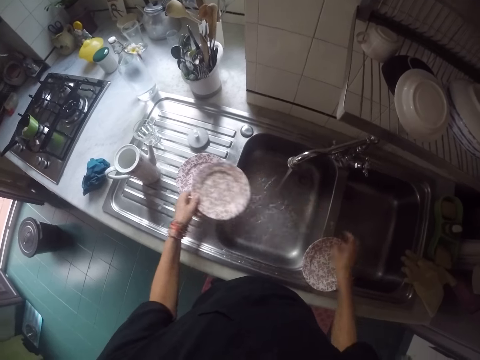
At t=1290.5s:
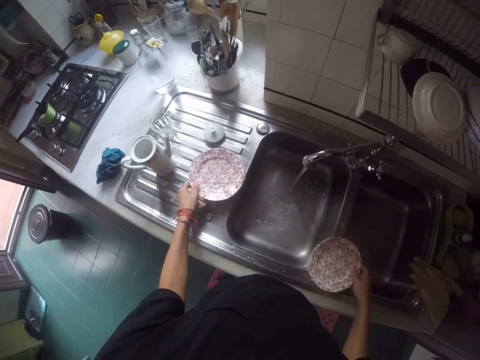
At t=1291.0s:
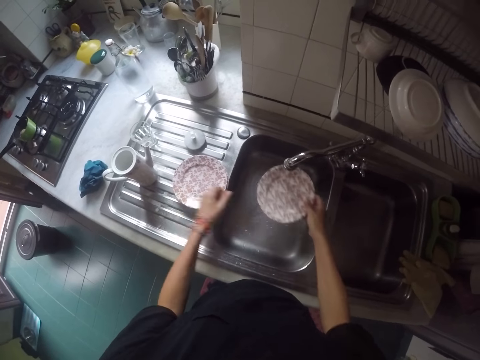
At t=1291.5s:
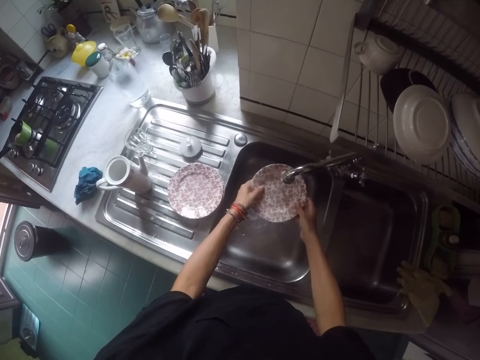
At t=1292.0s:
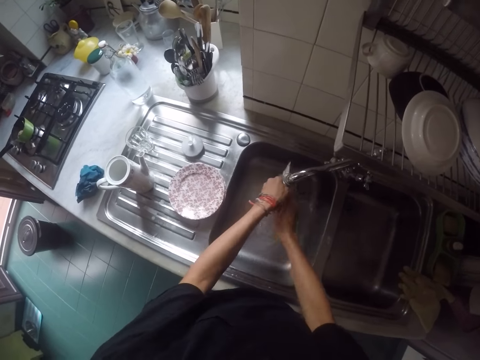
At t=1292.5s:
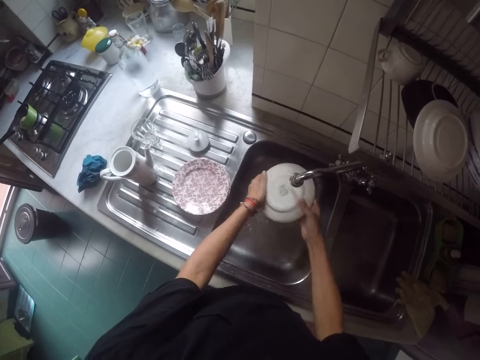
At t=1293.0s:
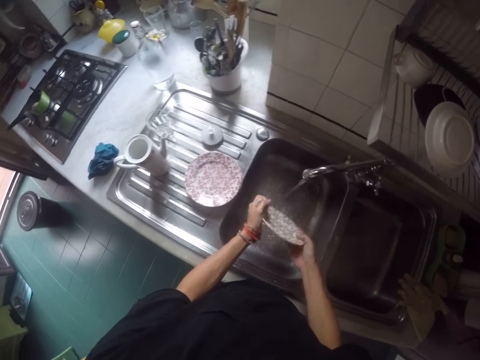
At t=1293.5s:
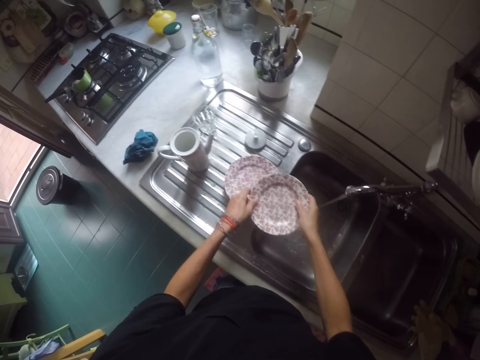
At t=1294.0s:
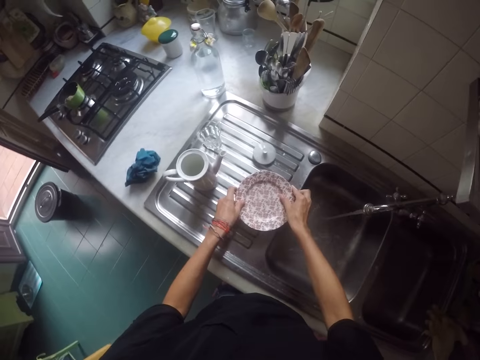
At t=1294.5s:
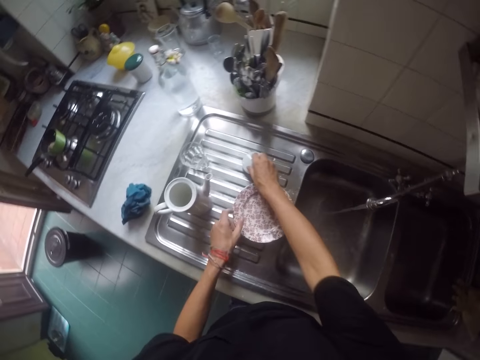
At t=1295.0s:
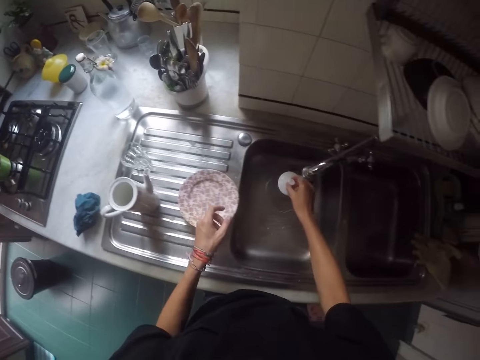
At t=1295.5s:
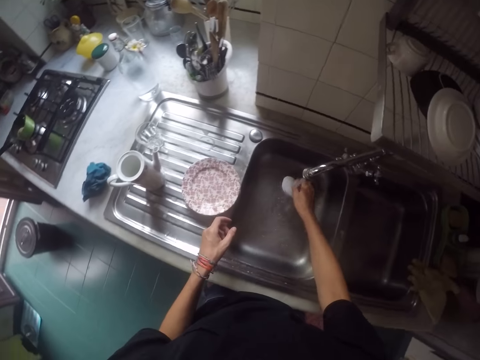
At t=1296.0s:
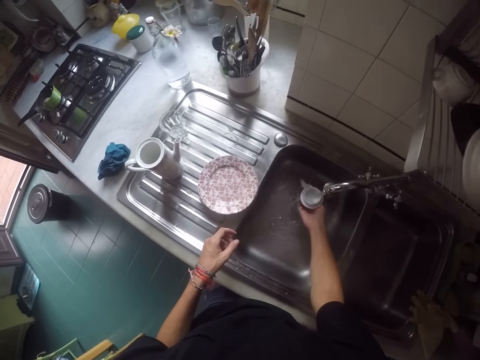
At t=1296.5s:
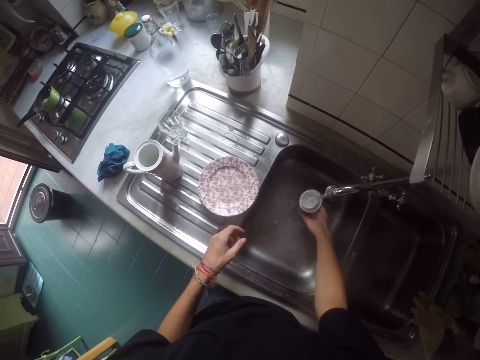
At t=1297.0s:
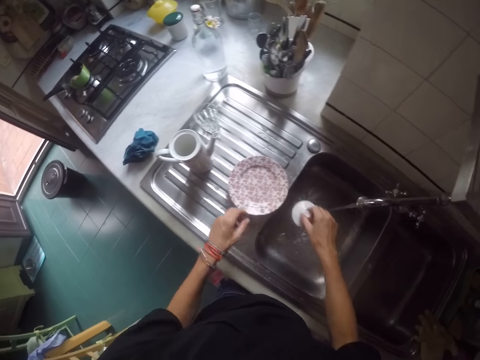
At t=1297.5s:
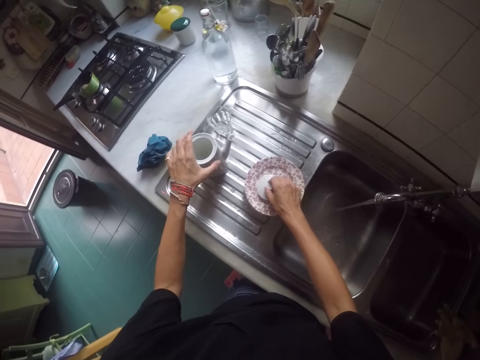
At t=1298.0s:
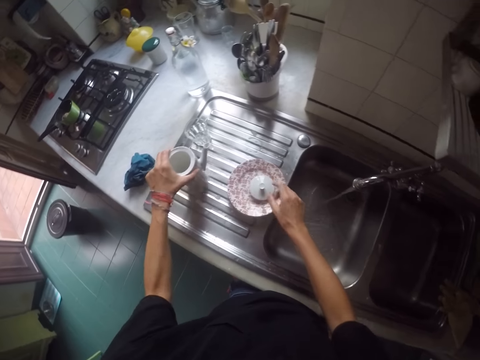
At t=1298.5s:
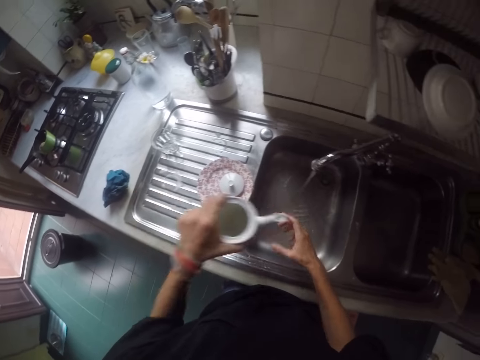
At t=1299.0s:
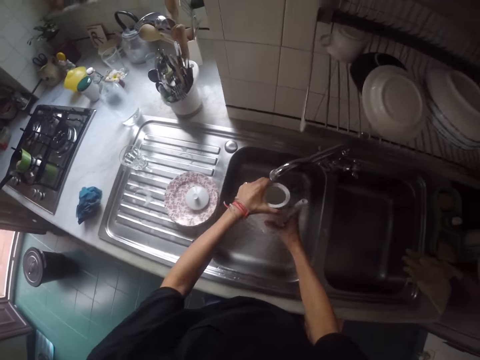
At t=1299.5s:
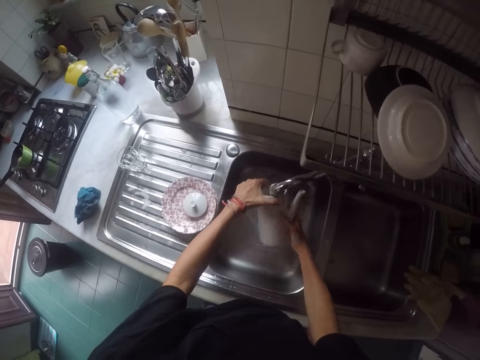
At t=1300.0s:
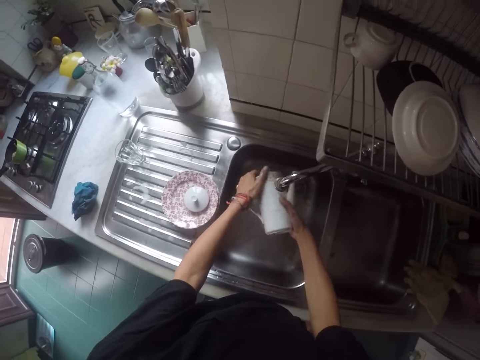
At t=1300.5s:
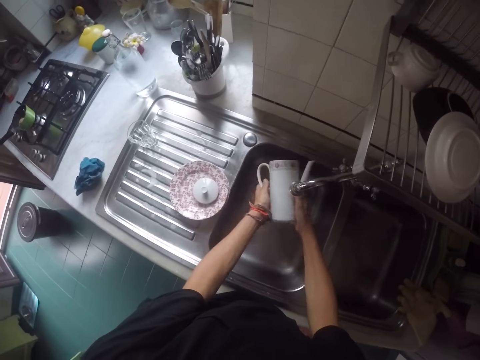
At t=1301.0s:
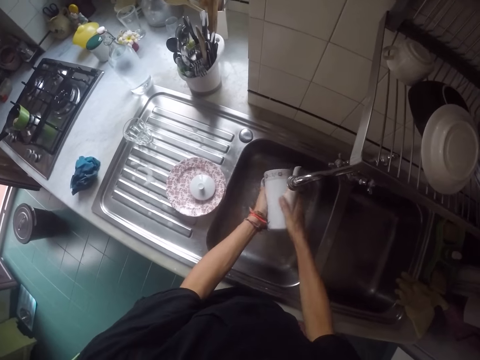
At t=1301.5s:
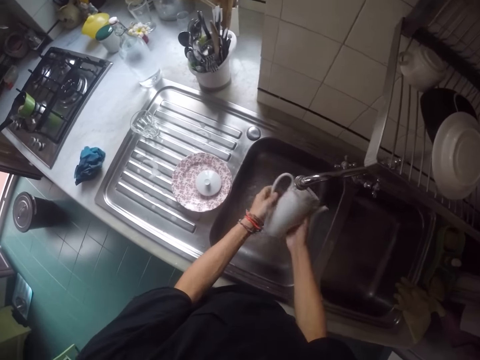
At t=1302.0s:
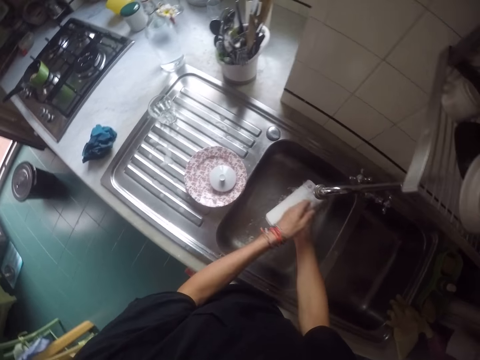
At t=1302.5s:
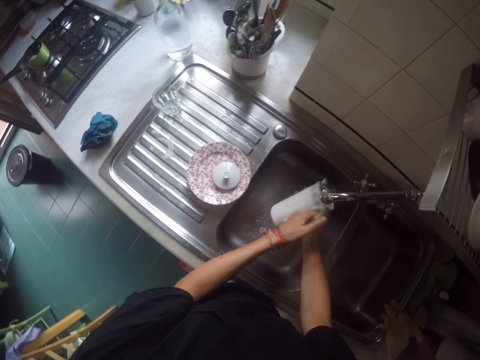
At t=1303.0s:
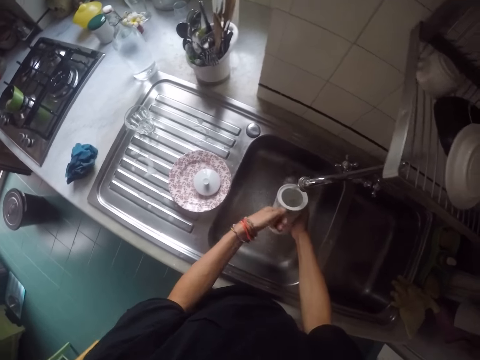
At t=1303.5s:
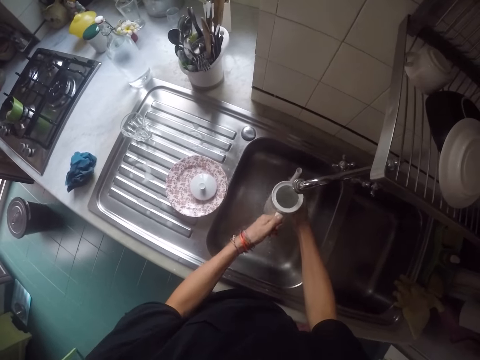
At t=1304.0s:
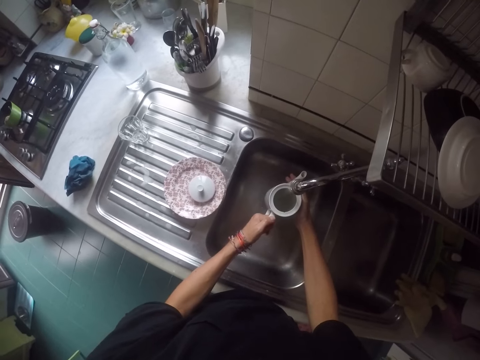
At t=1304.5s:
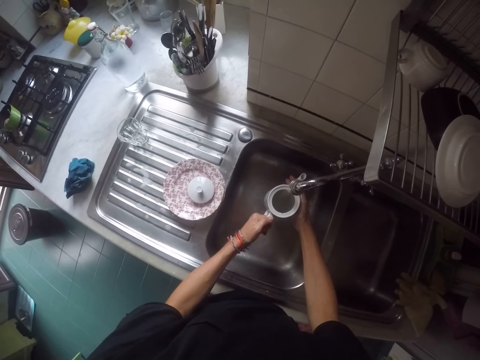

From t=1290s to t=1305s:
The camera wearer places the plate on the other plates. They move their hand. They pick up a plate. They rinse the plate. They place the plate on the other plates. They pick up a kettle lid. They rinse the kettle lid. They place the kettle lid on the plates. They pick up the kettle. They rinse the kettle.

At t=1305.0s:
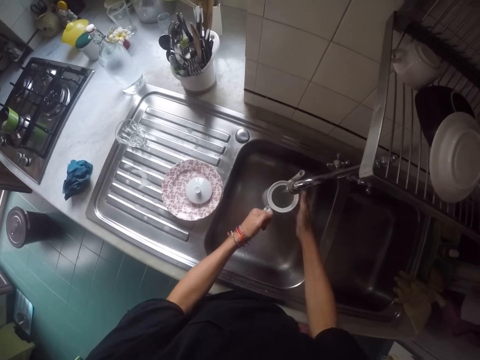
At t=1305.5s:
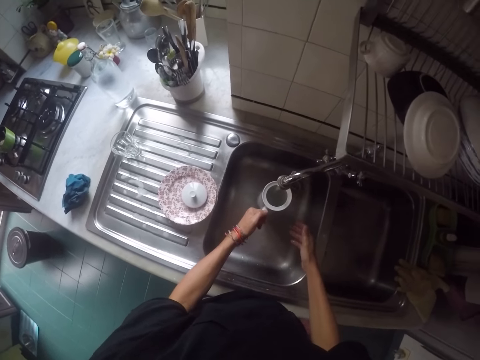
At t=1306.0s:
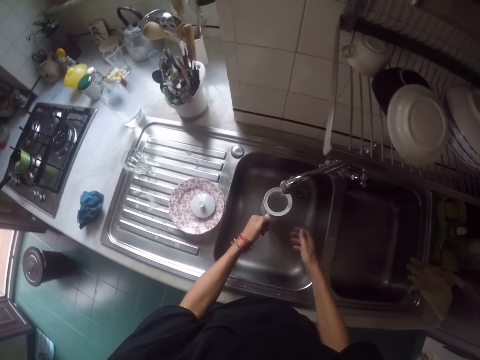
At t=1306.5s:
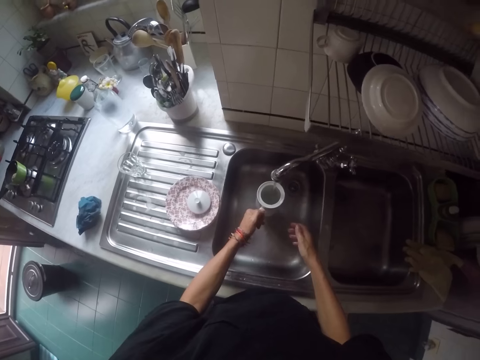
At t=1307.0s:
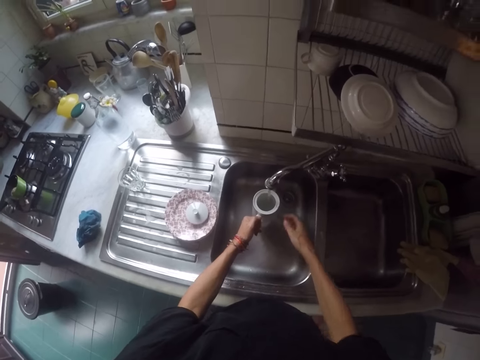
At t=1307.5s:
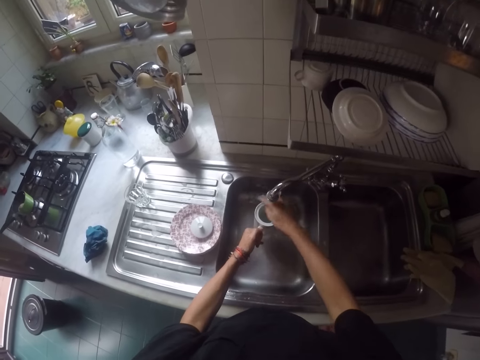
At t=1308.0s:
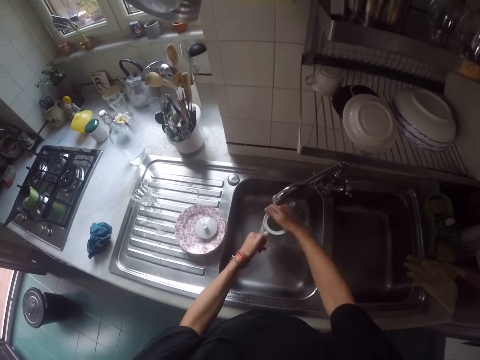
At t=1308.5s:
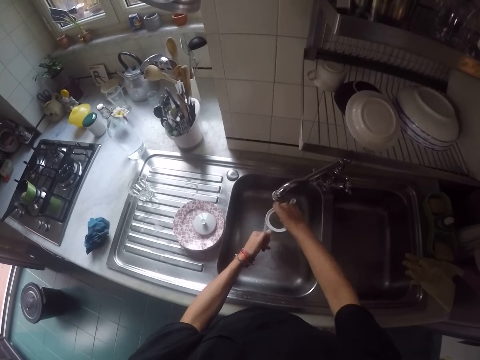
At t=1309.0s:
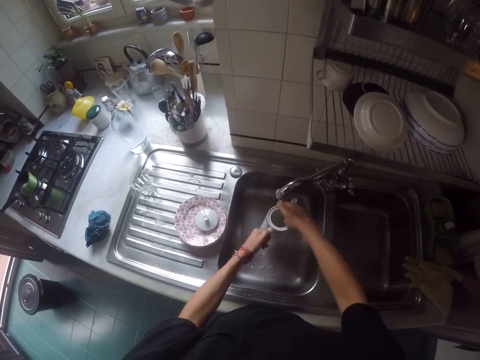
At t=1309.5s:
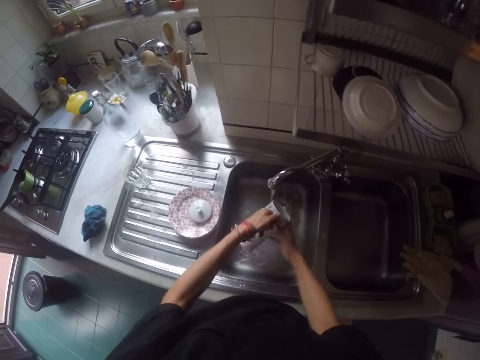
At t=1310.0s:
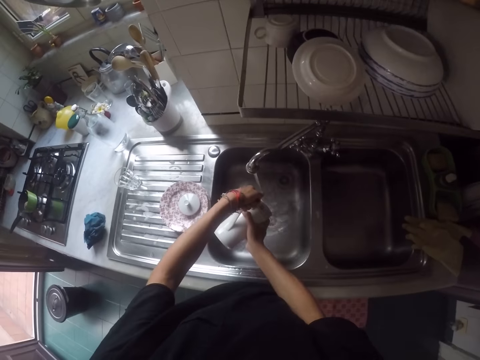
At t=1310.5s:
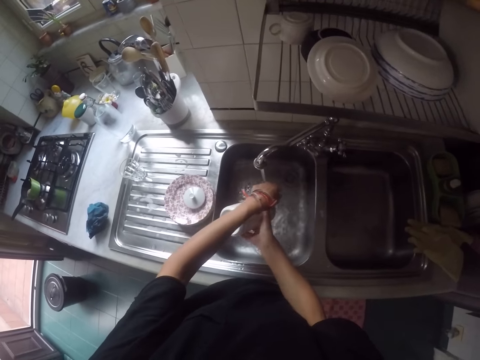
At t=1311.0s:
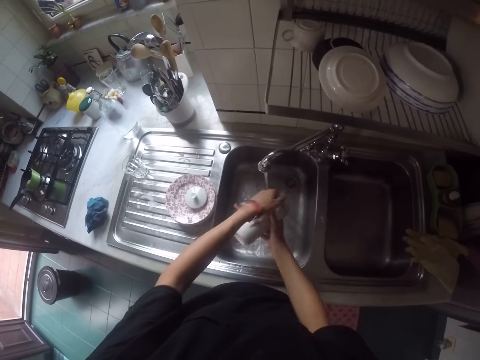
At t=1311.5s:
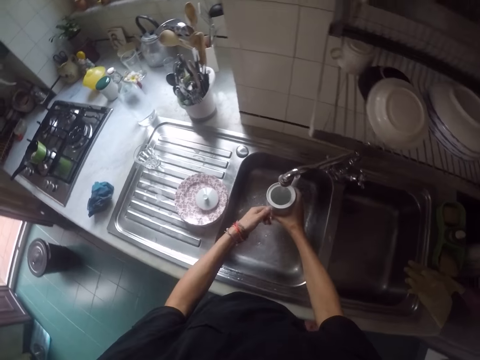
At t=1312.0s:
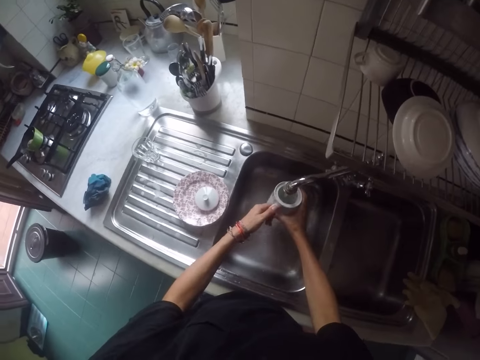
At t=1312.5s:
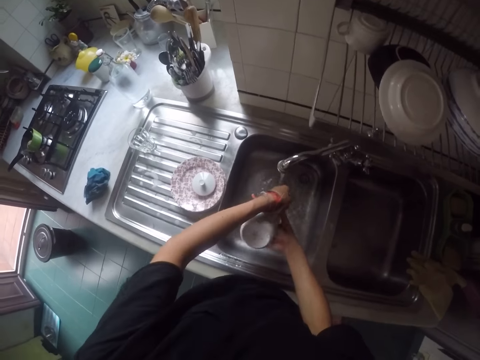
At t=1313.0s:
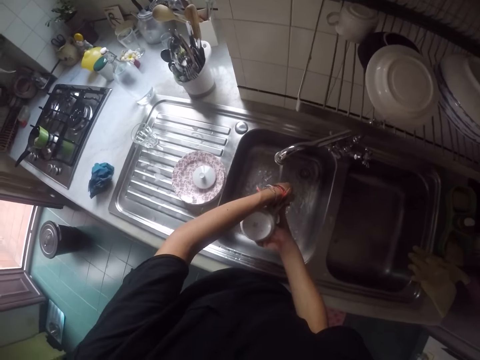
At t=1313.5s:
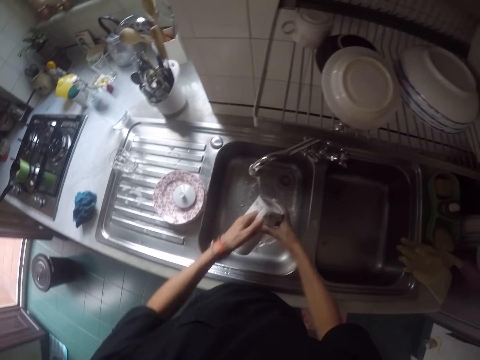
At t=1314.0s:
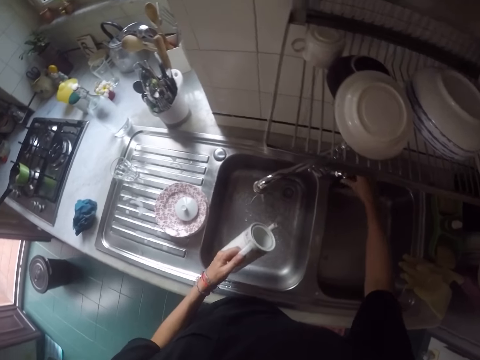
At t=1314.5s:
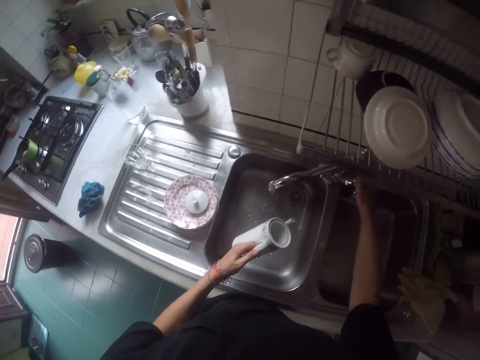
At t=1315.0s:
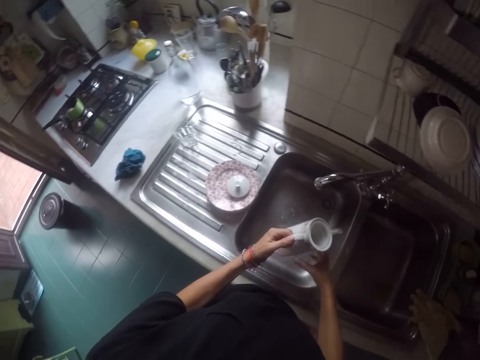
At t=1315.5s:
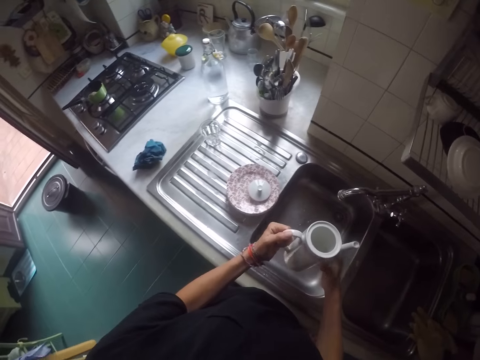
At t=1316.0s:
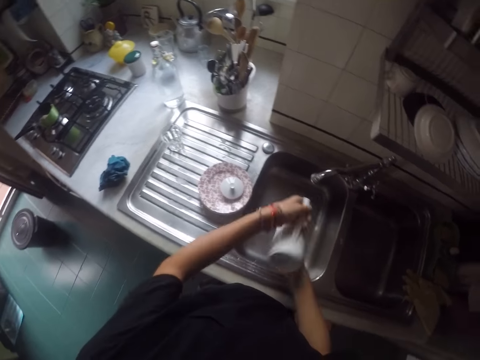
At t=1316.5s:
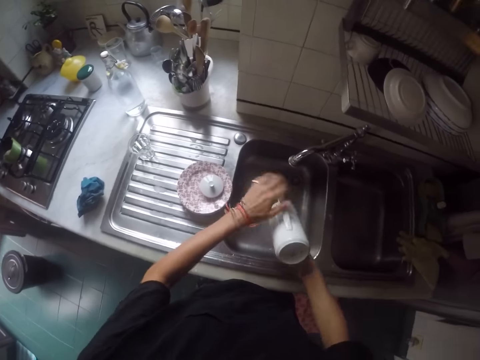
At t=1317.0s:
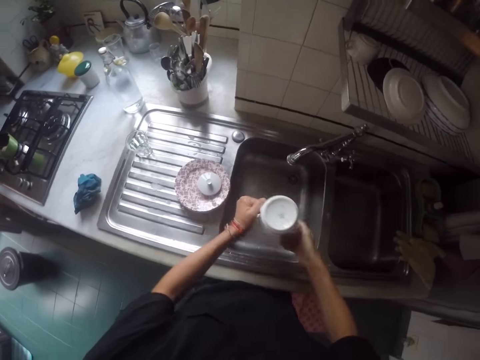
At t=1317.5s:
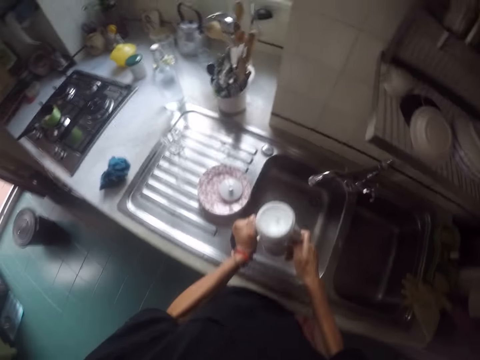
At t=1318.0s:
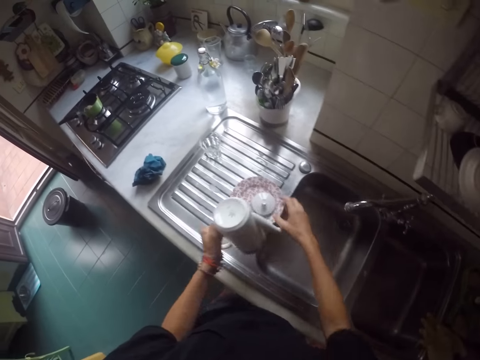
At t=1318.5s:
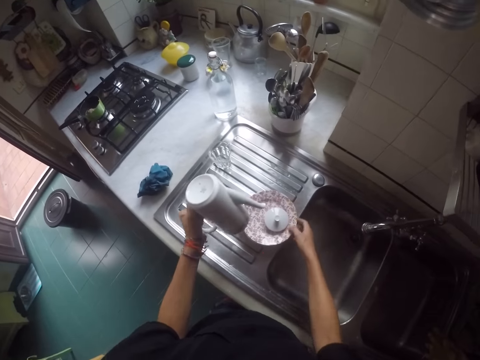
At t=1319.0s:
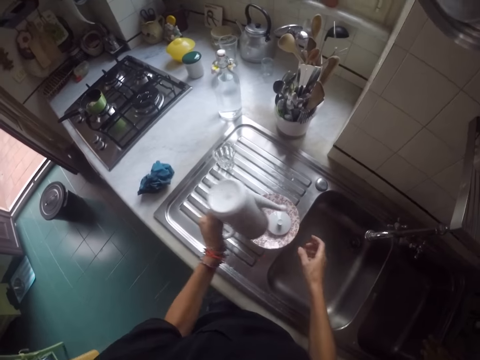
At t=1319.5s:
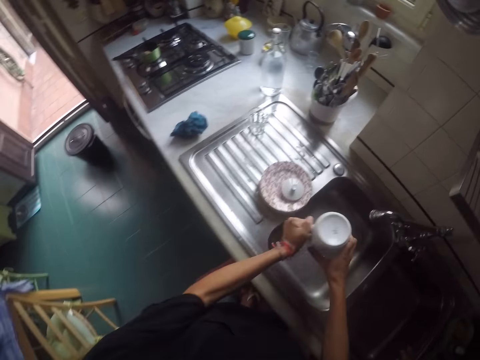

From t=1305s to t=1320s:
The camera wearer closes the tap. They move a hand. They drain the water from the jug. They move their hands.
